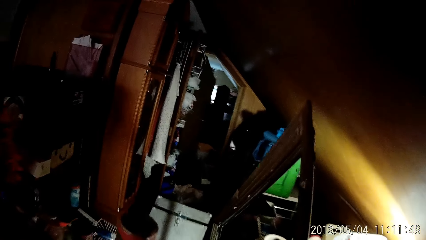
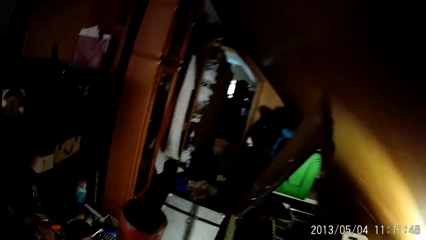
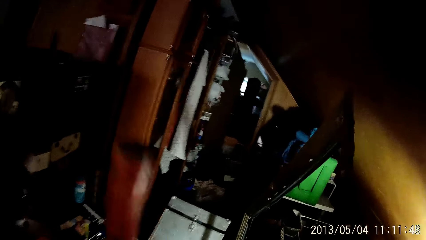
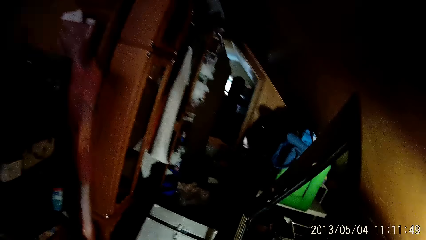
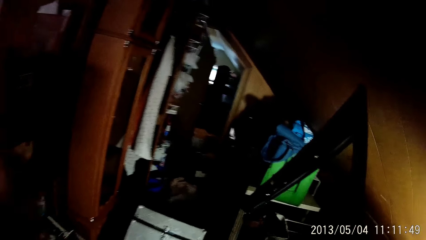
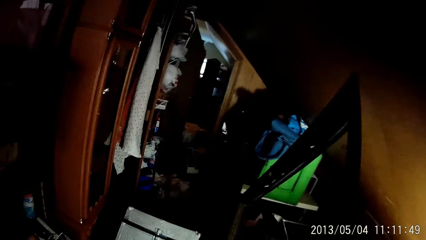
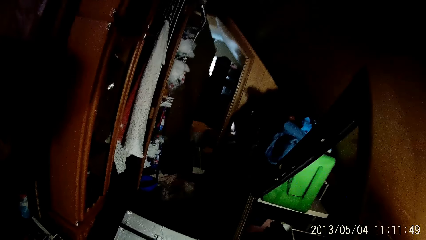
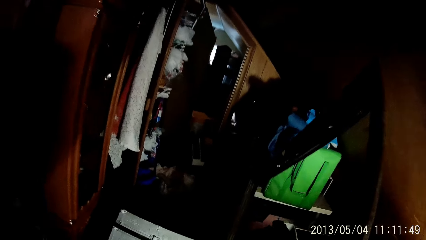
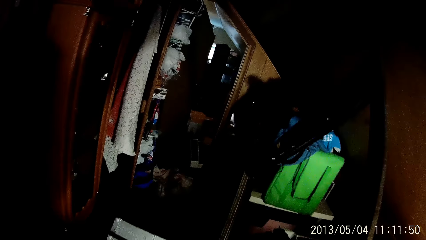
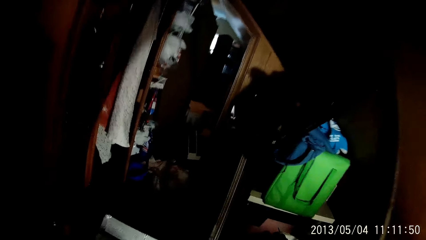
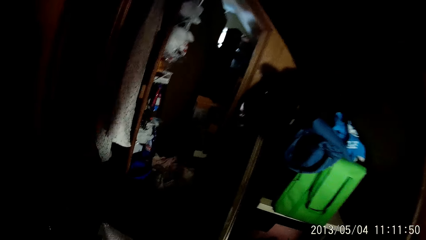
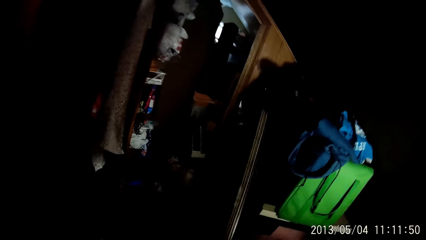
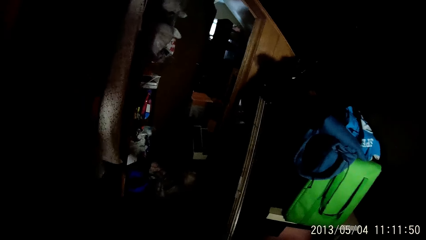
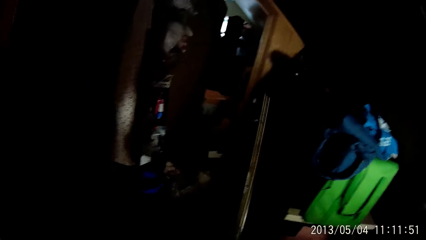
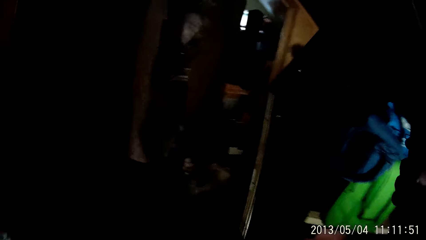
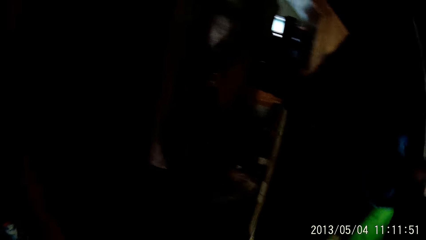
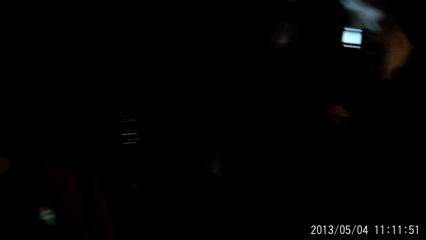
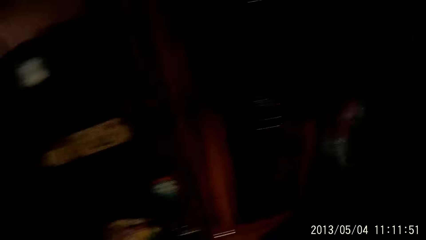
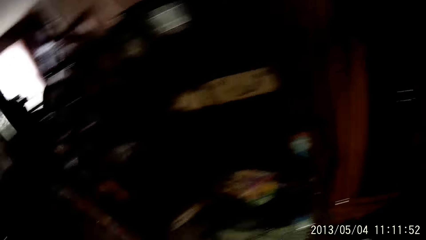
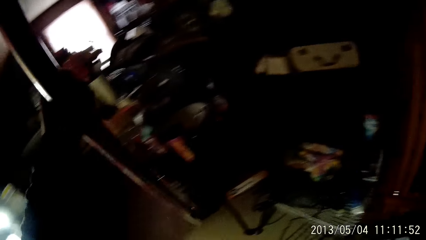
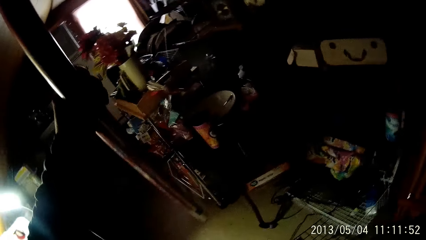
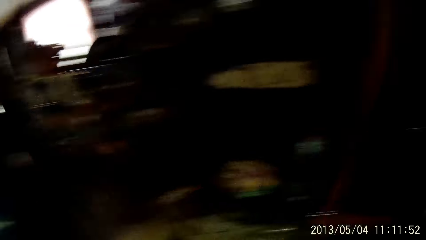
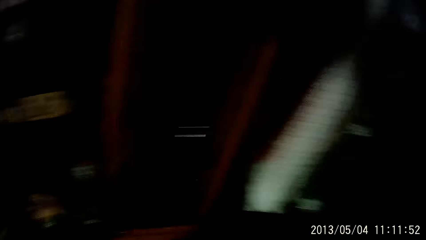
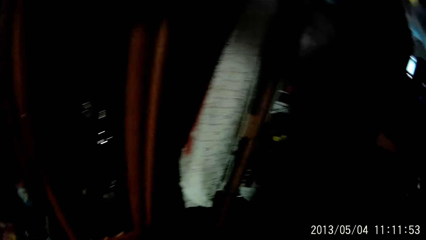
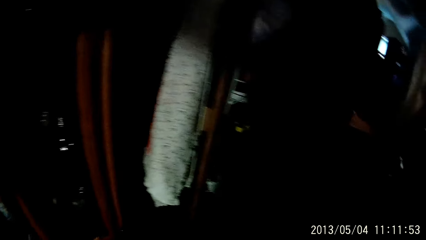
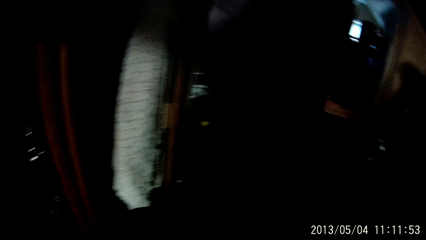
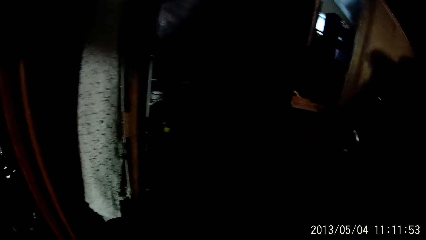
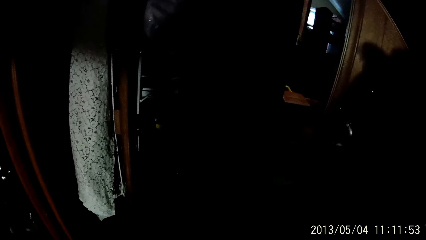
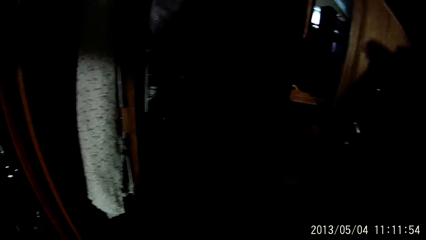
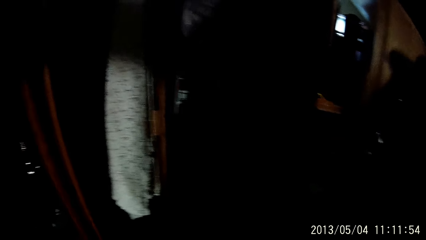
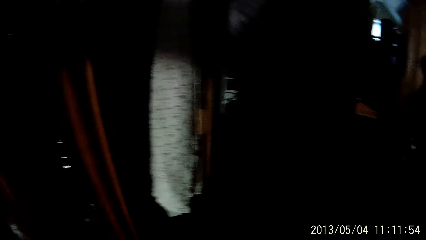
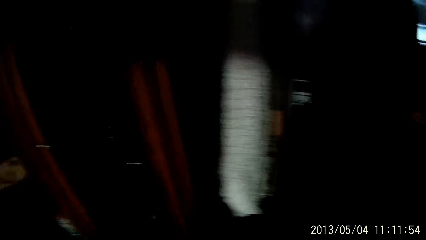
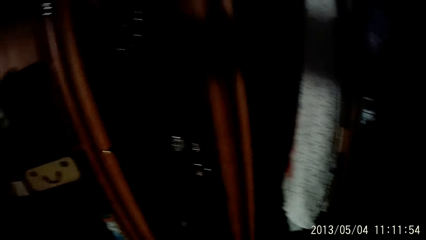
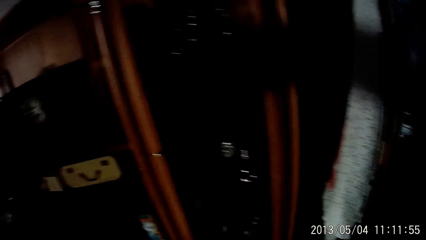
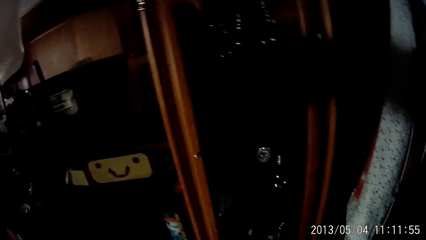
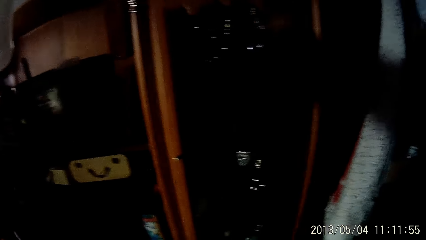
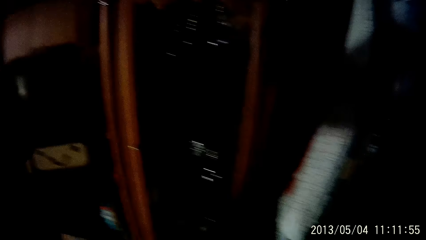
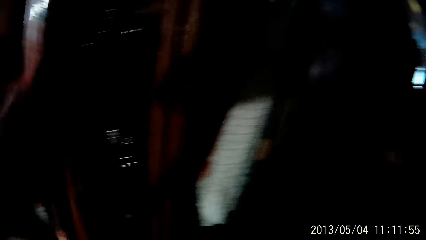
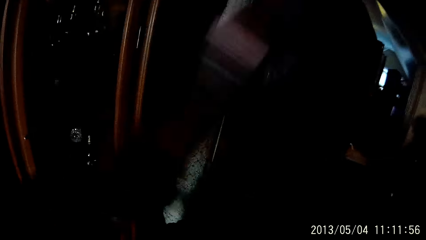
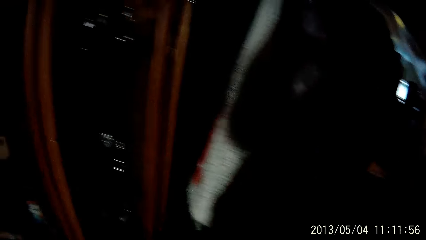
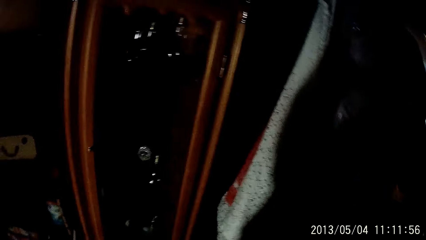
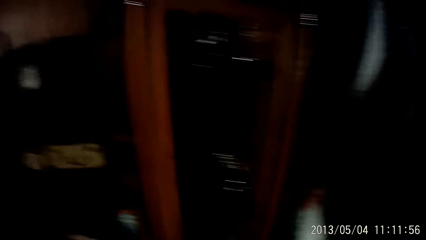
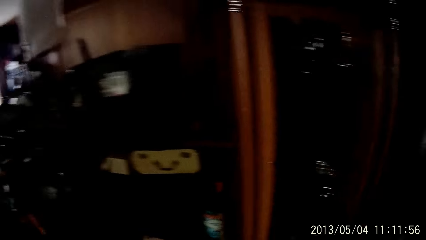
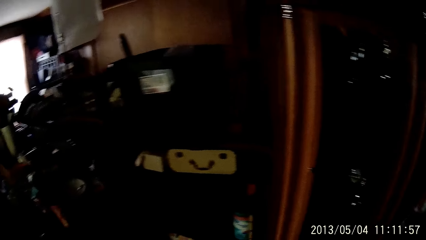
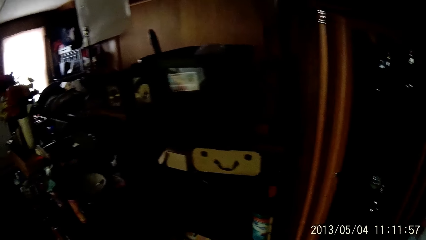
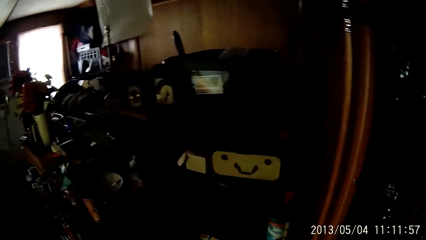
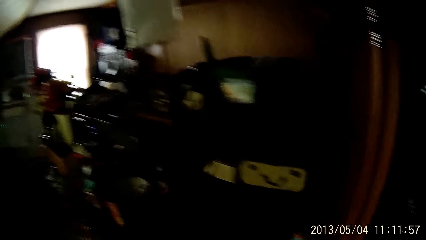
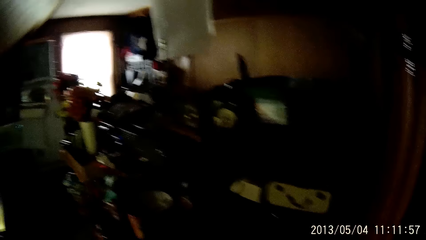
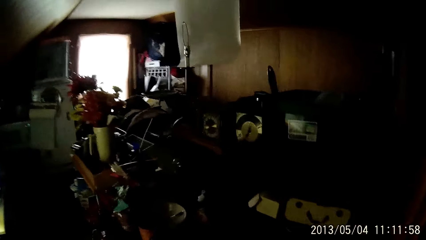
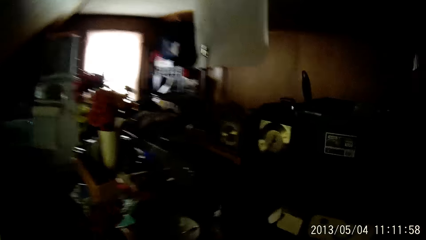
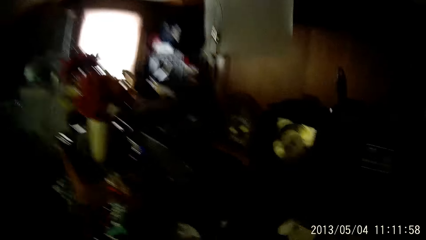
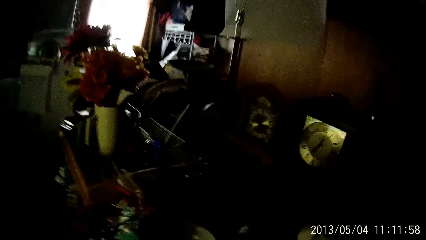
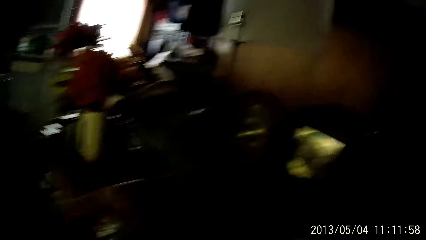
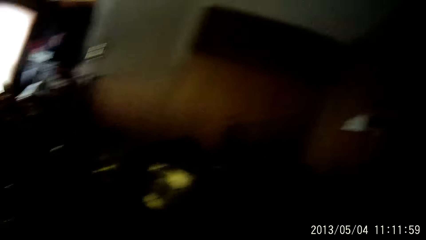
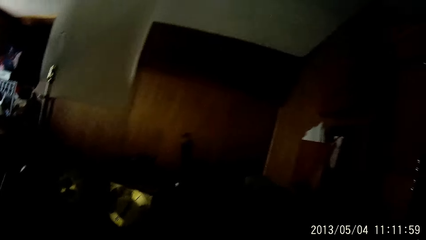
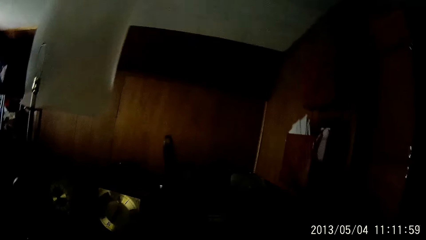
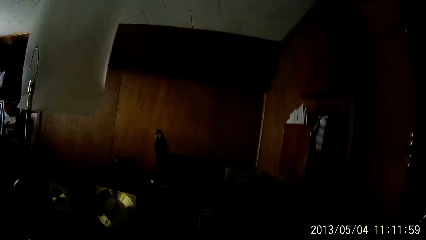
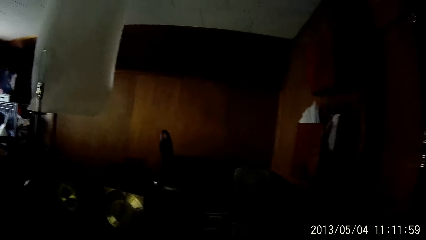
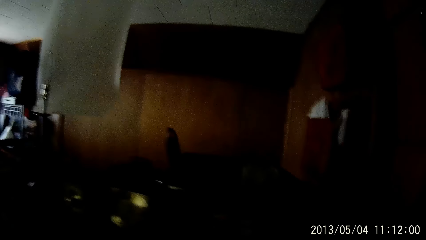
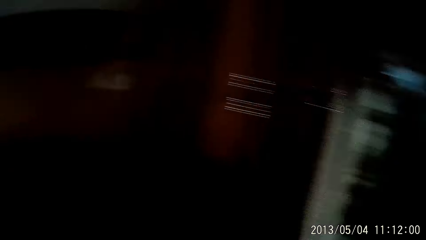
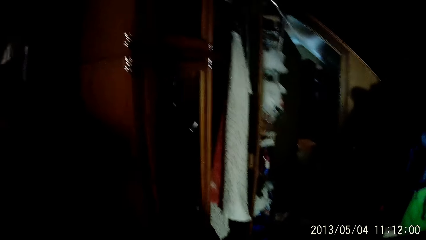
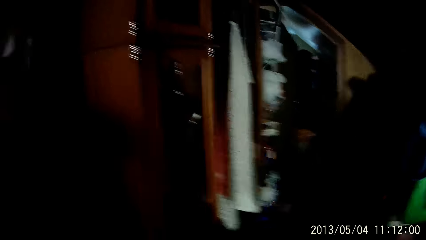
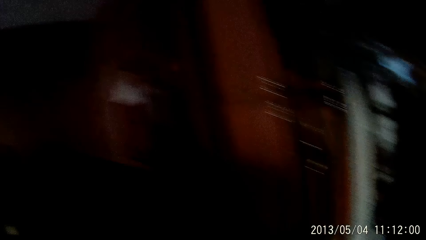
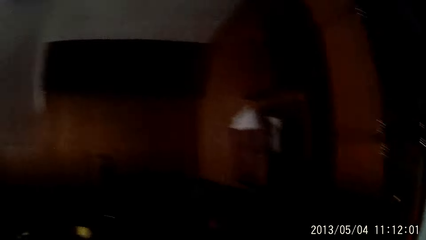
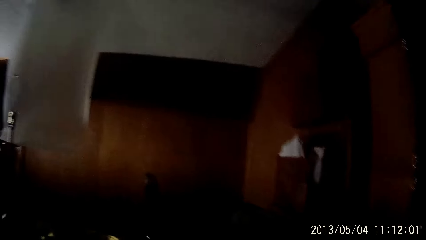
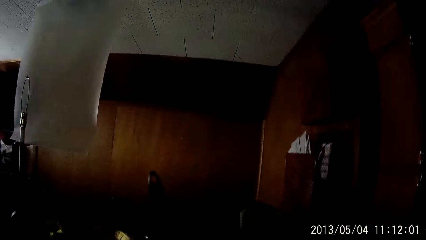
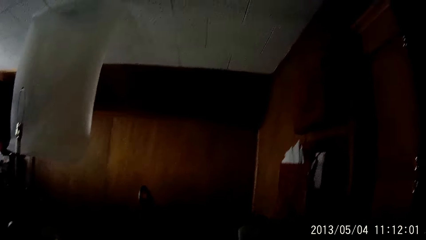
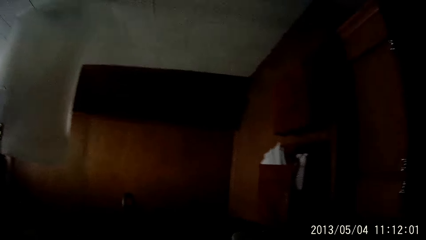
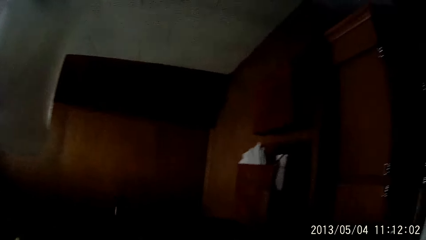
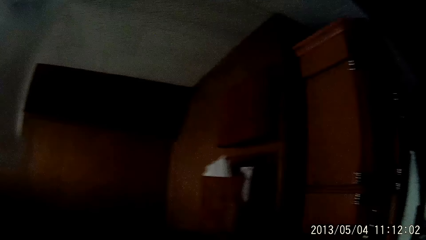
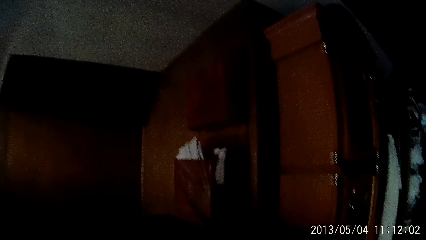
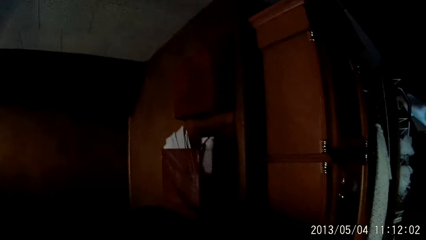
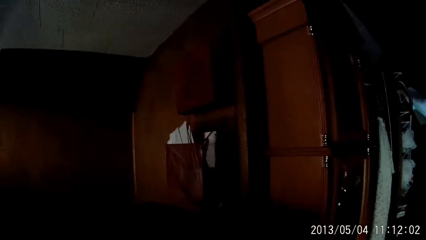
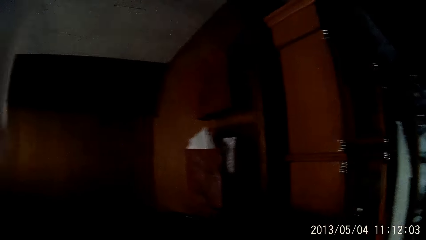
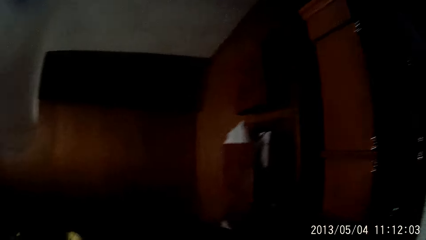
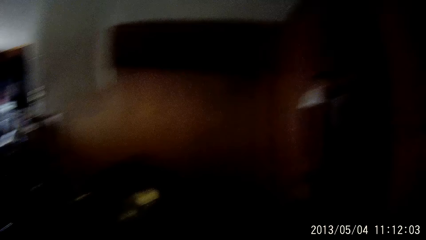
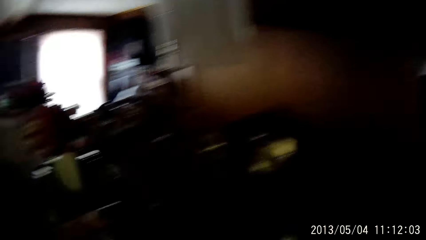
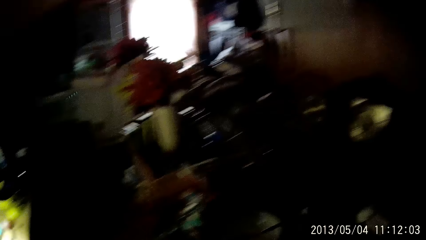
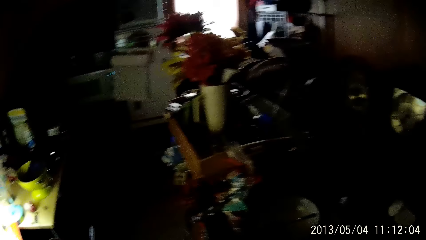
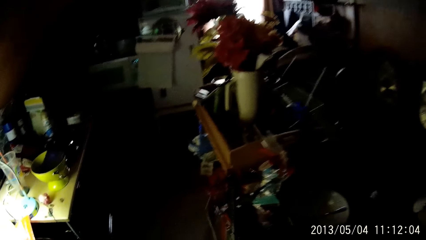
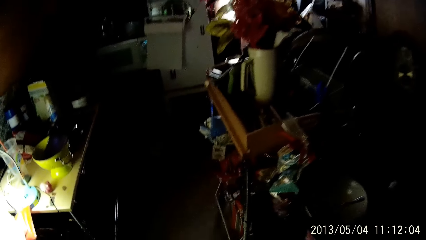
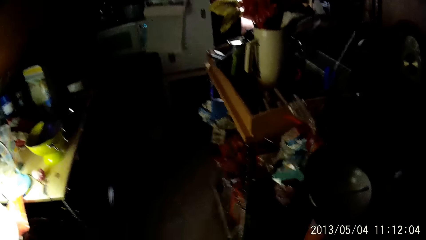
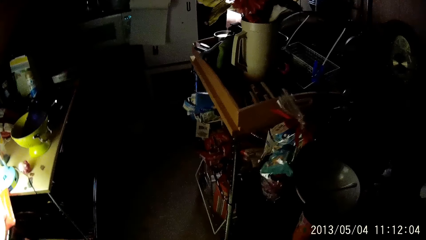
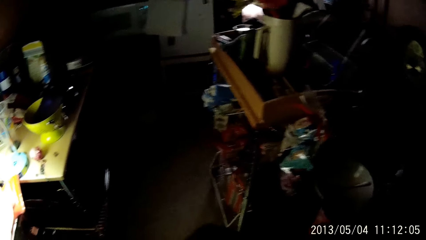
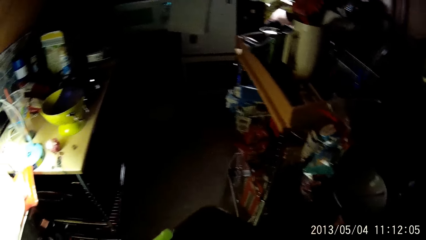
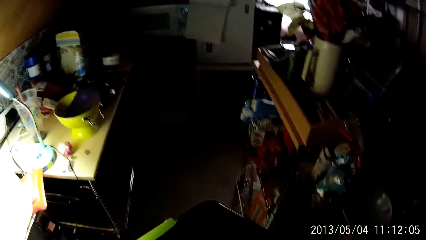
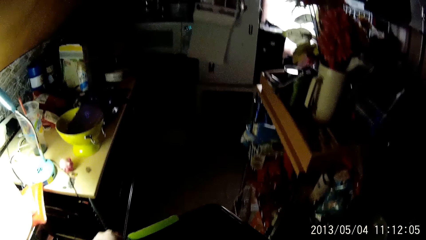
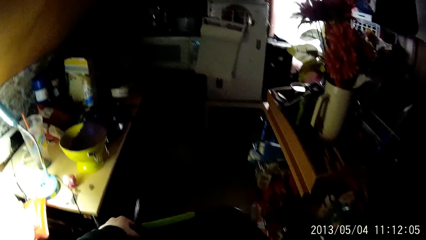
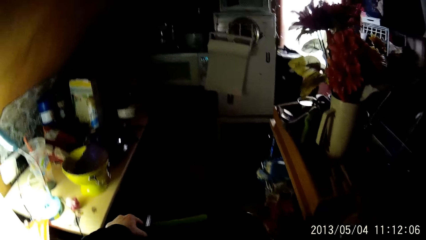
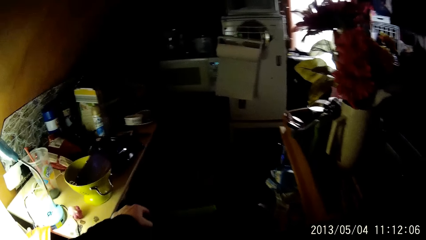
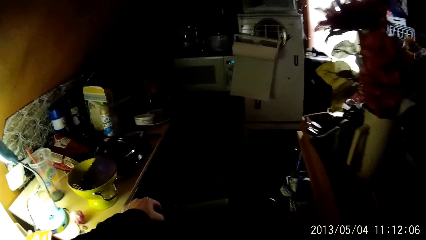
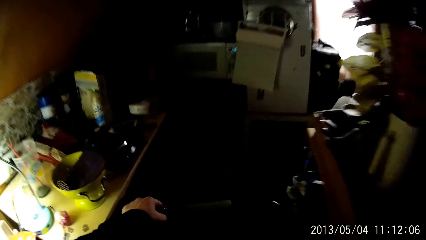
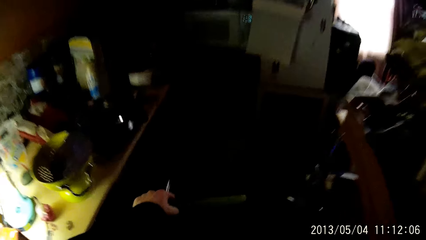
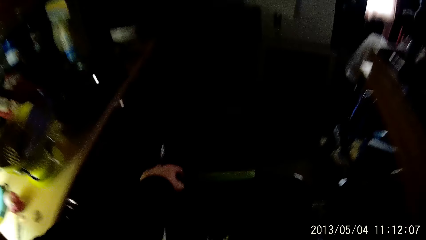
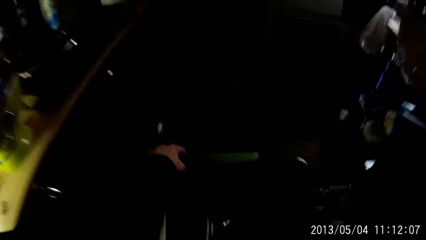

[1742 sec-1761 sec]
The camera wearer lifts something. He walks around. He drops the hand. He looks around. He walks towards a washing machine with a box in his hands.
